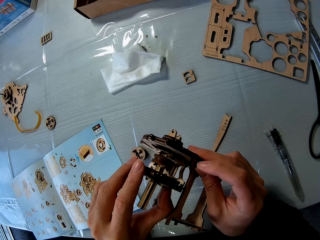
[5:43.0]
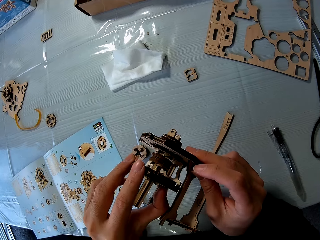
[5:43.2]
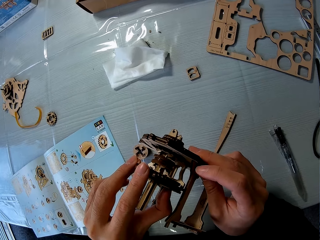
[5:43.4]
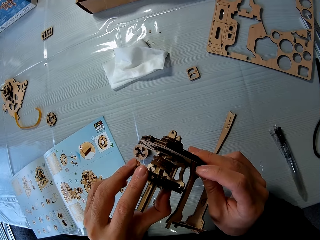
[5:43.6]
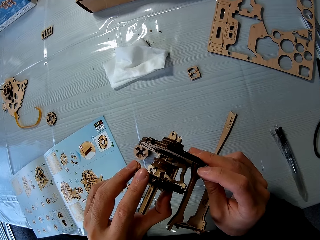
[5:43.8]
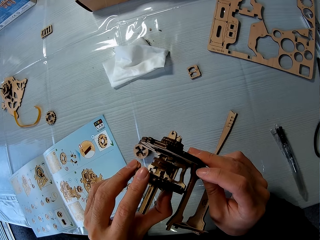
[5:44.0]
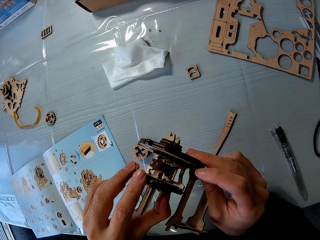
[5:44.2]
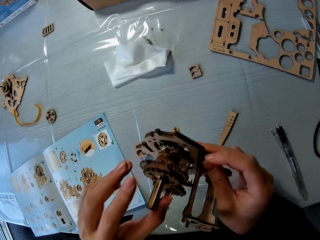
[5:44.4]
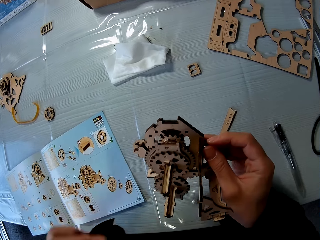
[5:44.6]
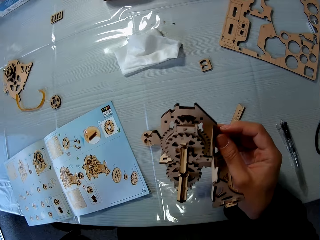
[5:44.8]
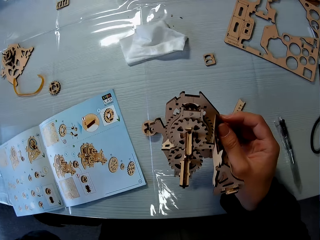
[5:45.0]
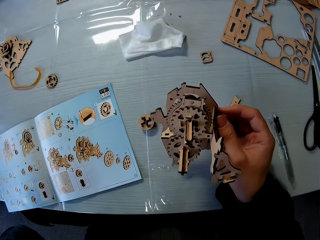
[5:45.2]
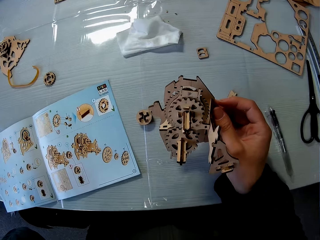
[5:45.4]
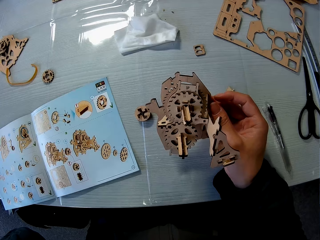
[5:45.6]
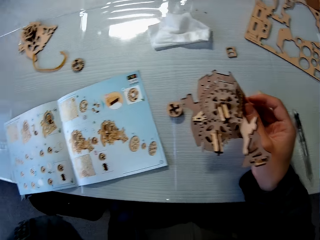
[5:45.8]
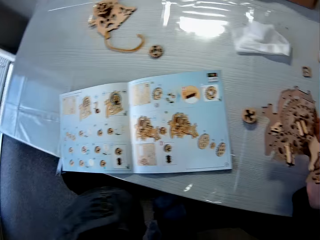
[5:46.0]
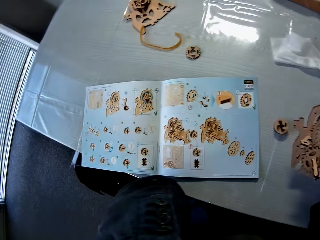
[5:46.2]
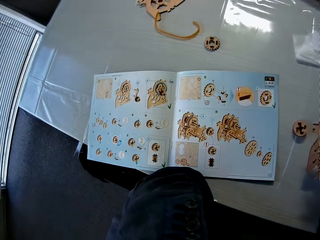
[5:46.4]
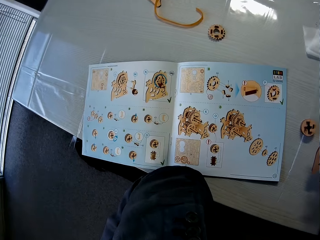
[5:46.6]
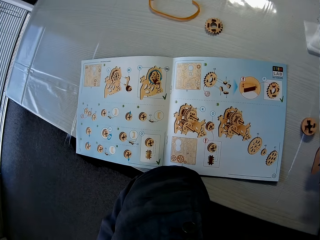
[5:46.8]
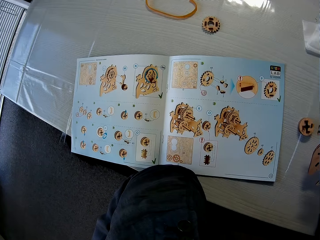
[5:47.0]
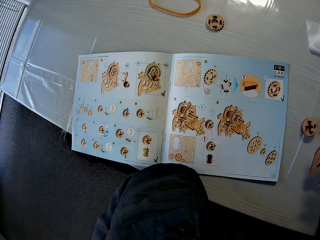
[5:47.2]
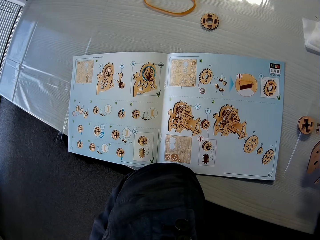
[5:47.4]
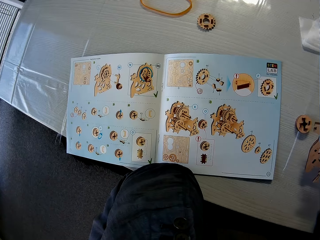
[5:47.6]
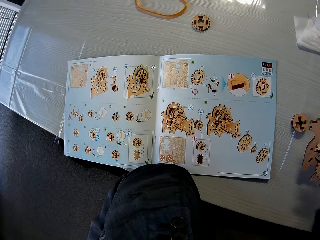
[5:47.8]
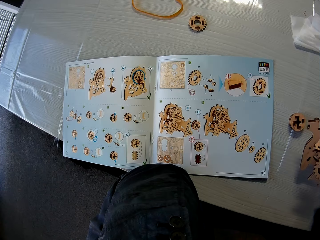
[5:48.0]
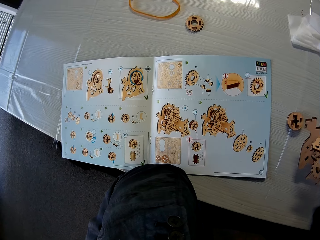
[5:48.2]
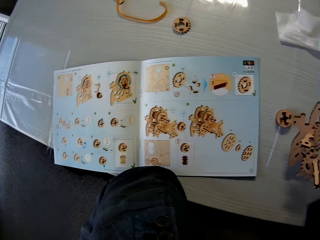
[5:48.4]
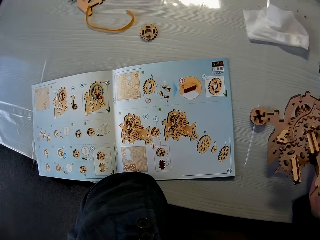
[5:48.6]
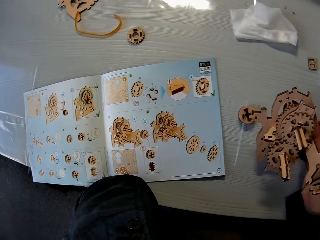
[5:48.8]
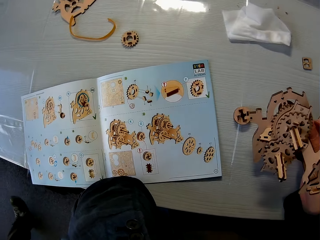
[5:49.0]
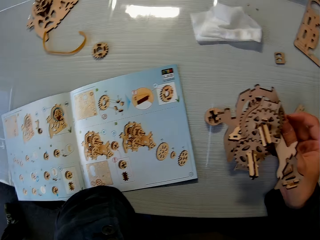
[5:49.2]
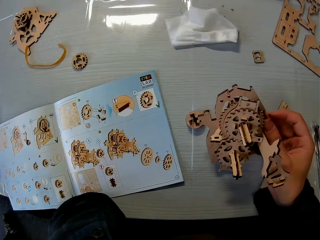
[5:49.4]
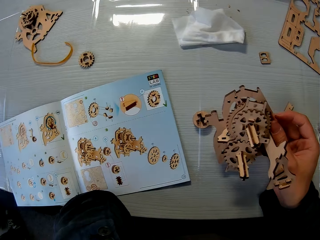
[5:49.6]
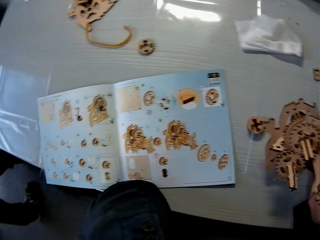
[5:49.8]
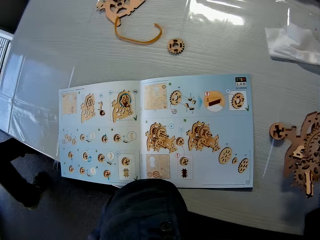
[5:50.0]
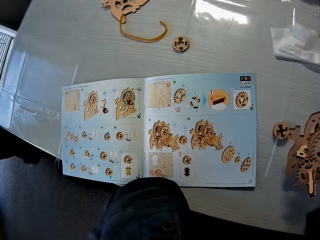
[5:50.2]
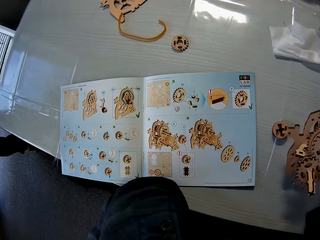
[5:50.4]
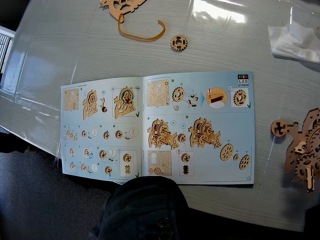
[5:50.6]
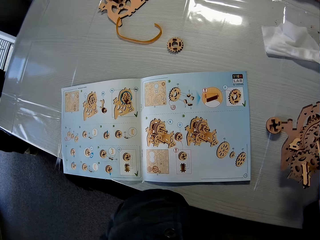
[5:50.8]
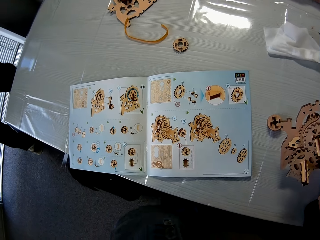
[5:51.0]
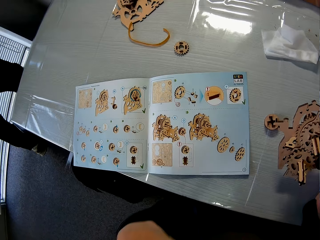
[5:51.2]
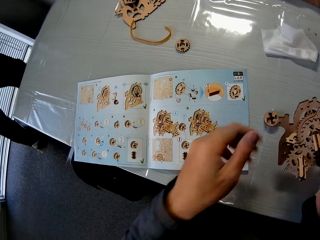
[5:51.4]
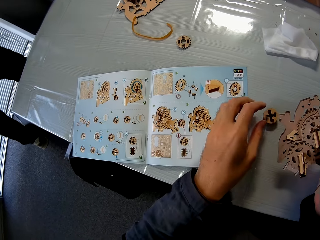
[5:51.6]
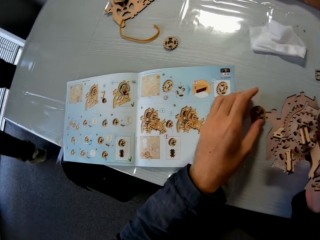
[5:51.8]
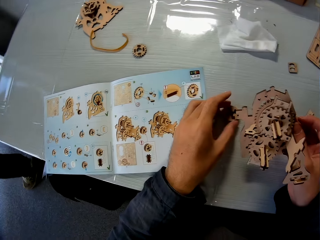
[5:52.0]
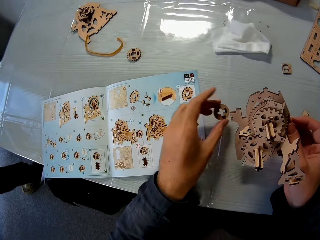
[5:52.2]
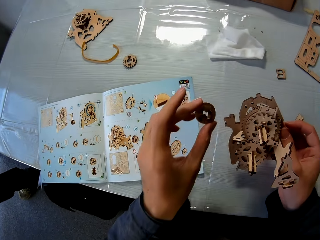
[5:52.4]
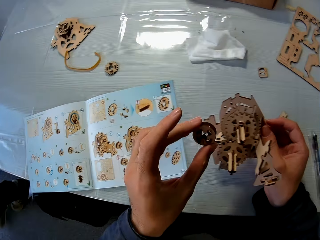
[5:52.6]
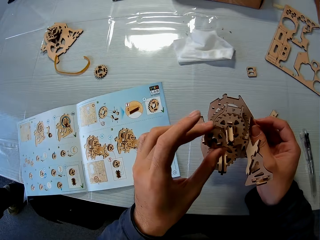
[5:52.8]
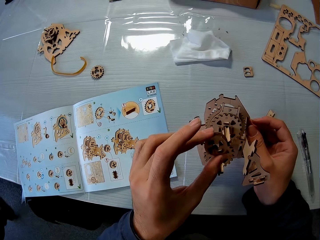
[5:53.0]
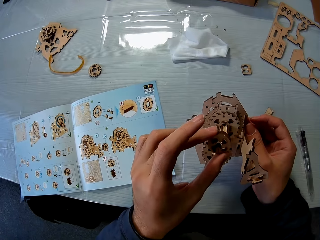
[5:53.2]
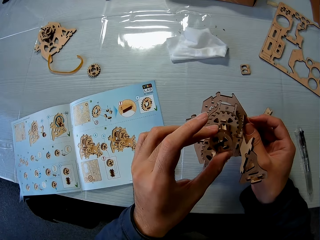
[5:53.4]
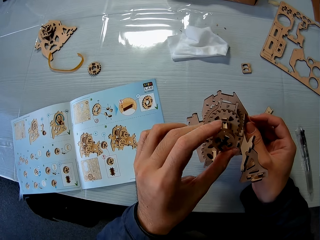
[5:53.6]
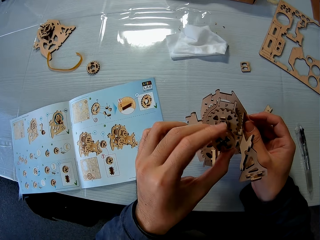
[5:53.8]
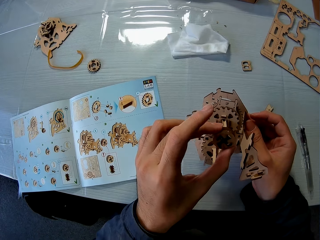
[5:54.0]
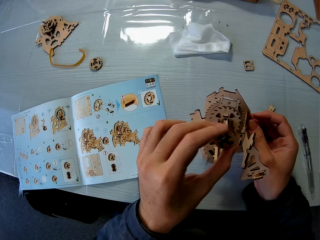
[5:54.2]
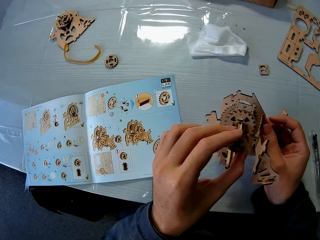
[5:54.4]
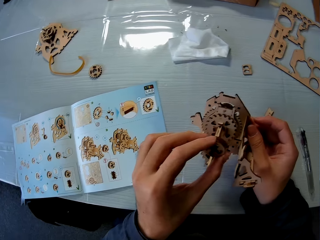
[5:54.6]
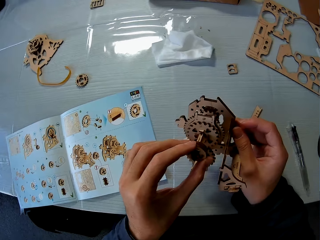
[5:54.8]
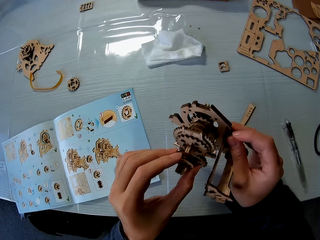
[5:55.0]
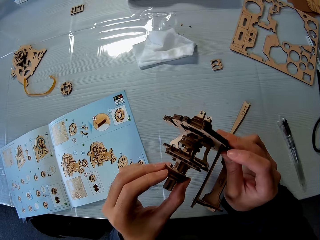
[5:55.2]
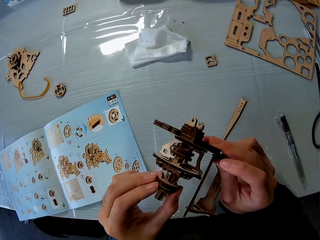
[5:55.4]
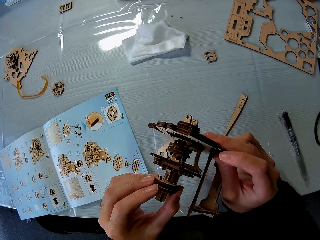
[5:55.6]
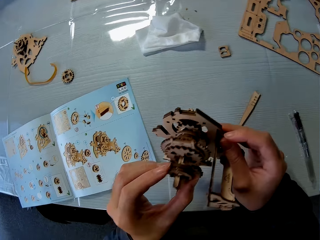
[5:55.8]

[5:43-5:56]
The camera wearer adjusts the wooden mechanical model. He holds the laser cut wood craft puzzle and reads the book. He puts his elbow on the table. He picks up the wood piece on the table and holds the wooden piece. He attaches the wood piece to the wooden mechanical model and reads the book.

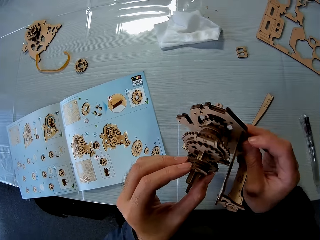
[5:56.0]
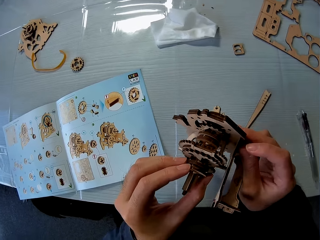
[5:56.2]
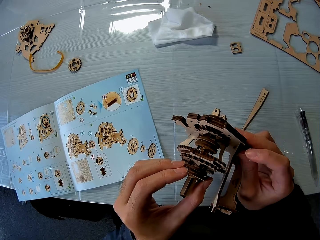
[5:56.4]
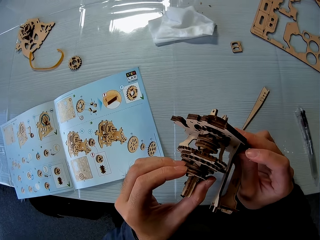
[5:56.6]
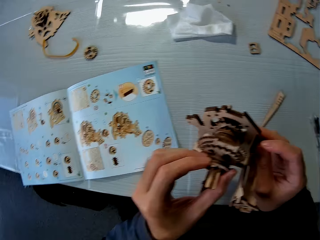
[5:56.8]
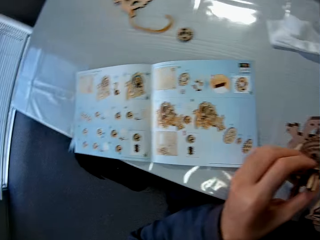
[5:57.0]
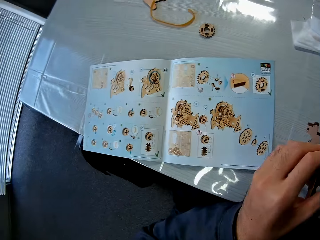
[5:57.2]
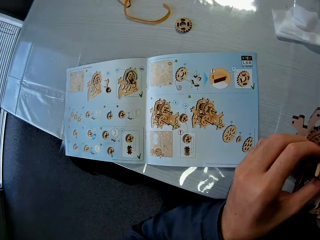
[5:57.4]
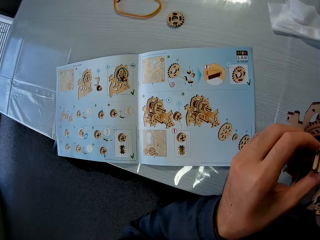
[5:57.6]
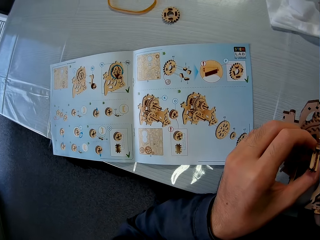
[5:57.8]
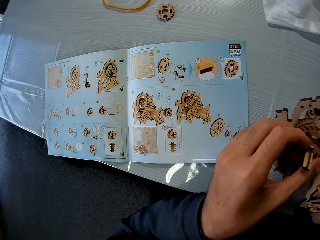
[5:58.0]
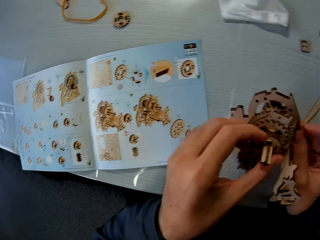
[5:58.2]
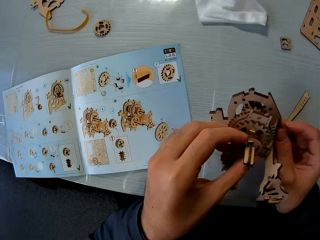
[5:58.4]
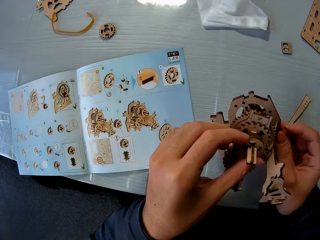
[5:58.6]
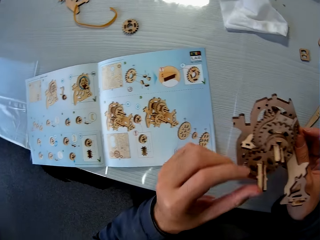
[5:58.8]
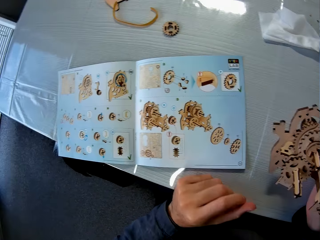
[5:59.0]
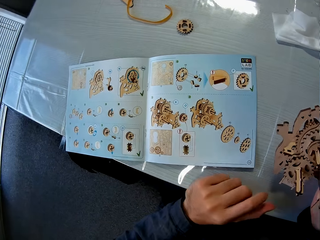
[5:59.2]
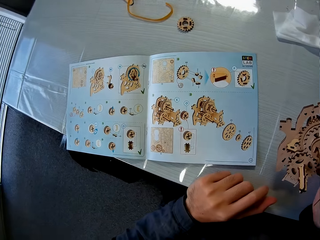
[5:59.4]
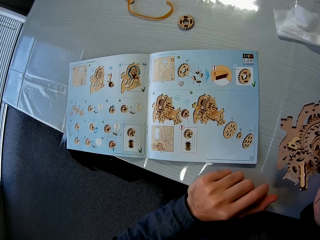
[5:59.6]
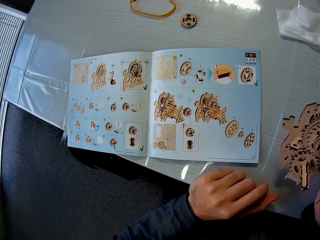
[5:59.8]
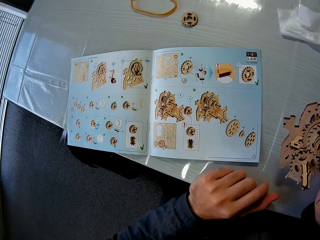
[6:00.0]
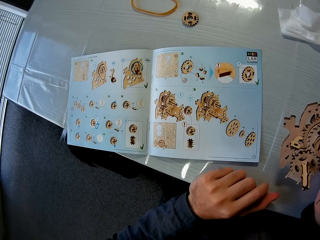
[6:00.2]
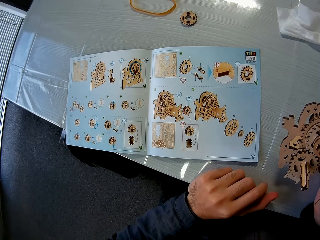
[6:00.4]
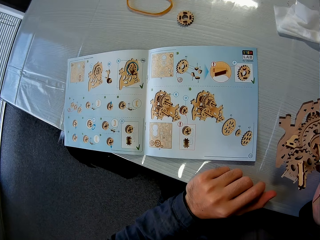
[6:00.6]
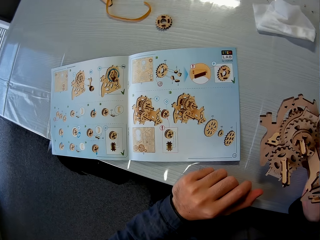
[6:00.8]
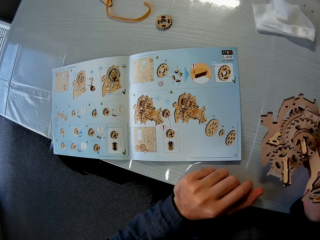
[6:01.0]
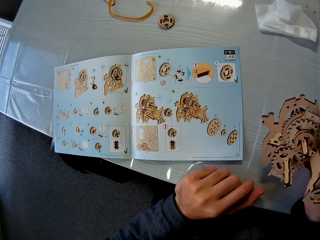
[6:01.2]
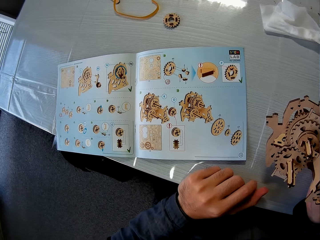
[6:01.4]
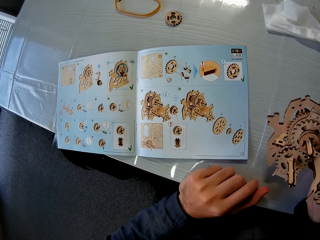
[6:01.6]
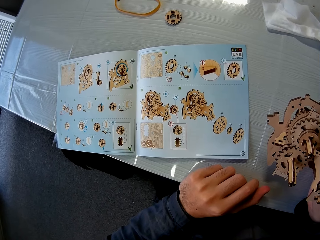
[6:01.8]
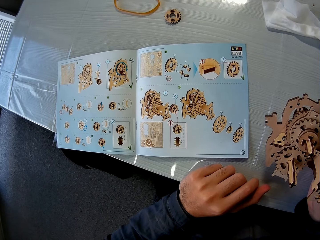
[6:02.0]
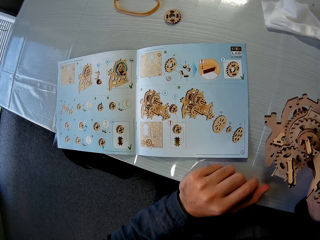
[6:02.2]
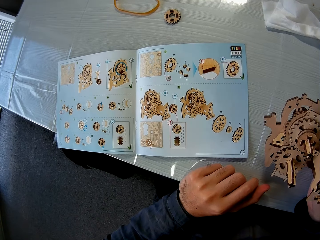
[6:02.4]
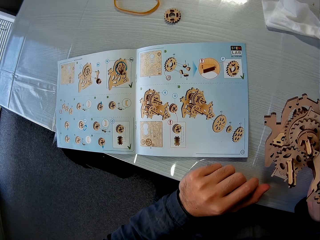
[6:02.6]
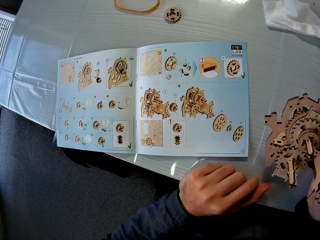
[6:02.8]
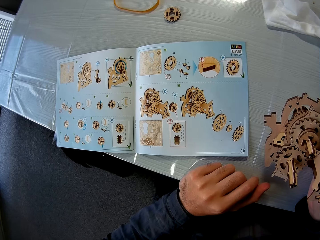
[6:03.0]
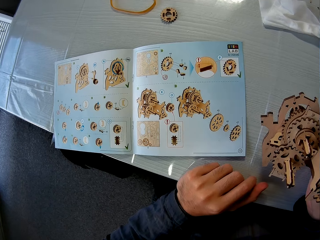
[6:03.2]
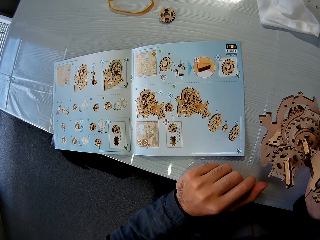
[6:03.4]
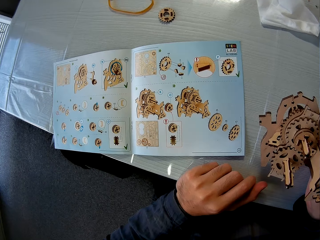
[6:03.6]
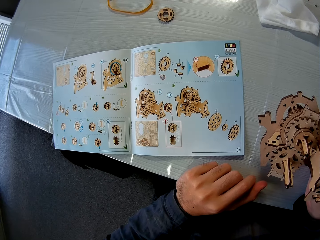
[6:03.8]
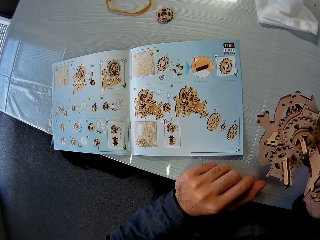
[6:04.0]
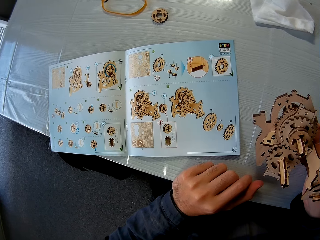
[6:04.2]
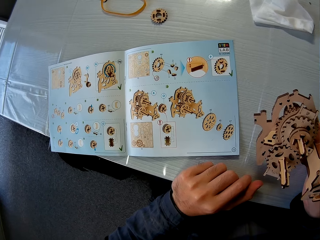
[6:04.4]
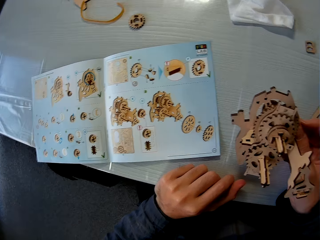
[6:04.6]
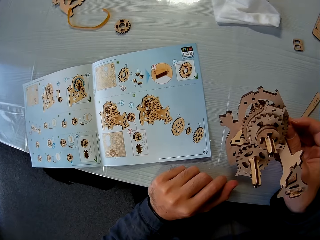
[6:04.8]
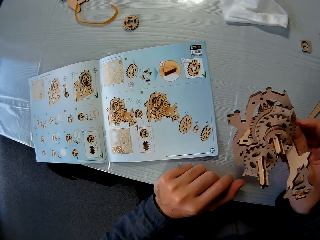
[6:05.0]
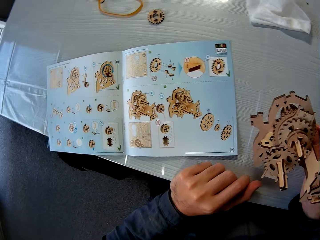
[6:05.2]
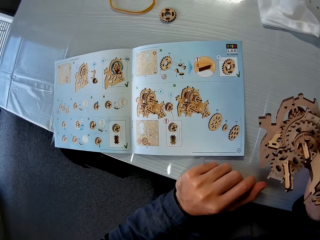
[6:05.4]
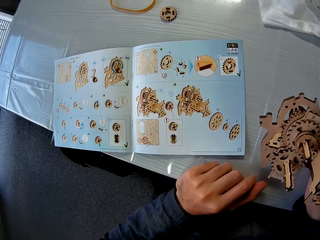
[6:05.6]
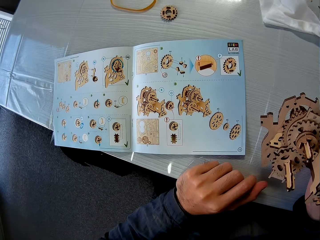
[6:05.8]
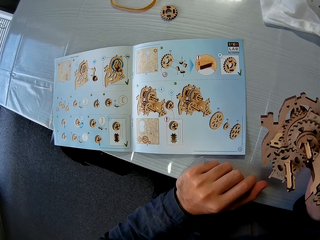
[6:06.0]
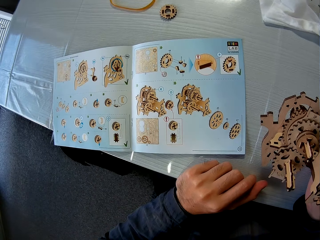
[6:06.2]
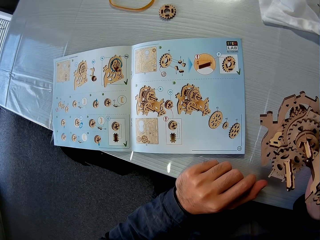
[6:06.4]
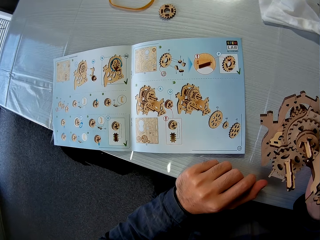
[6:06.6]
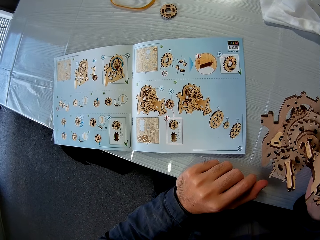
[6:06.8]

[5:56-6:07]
The camera wearer turns the laser cut wooden craft. They read the book.
